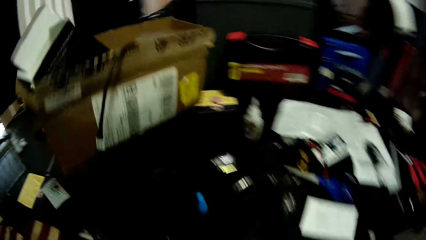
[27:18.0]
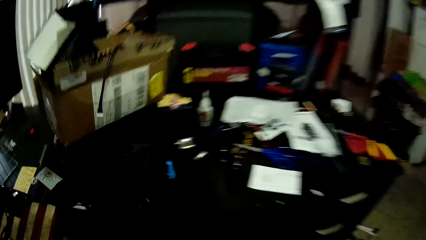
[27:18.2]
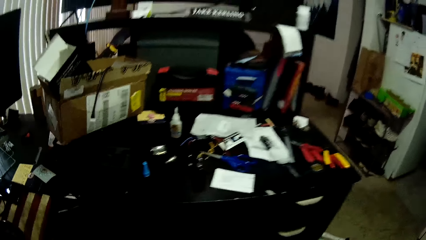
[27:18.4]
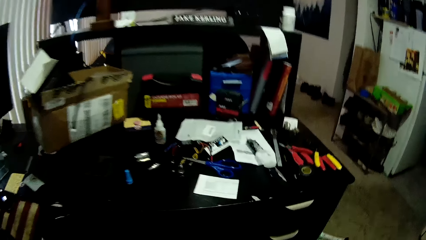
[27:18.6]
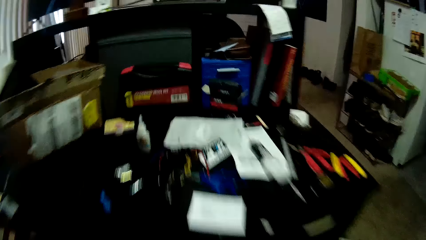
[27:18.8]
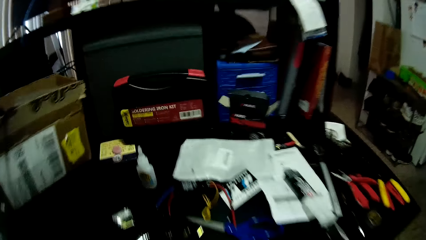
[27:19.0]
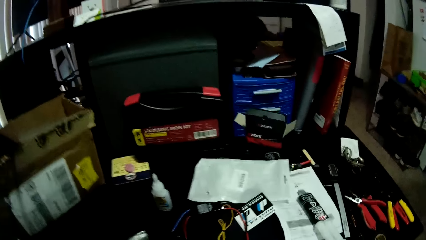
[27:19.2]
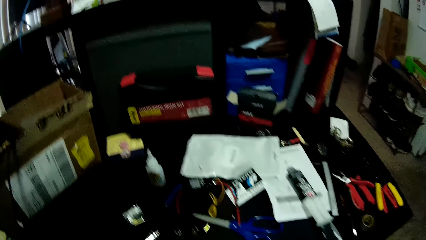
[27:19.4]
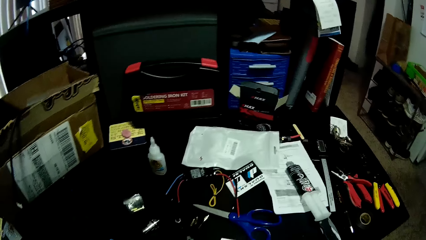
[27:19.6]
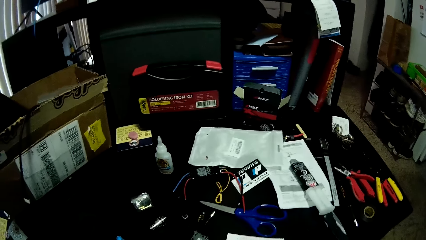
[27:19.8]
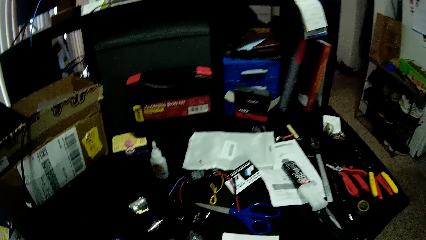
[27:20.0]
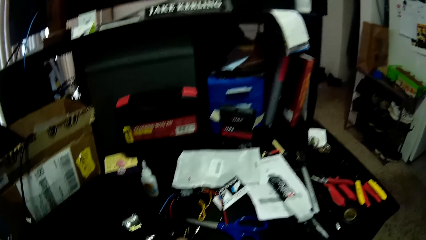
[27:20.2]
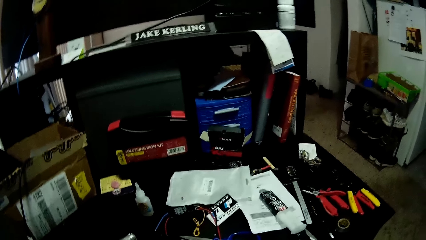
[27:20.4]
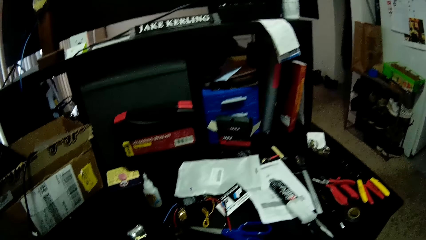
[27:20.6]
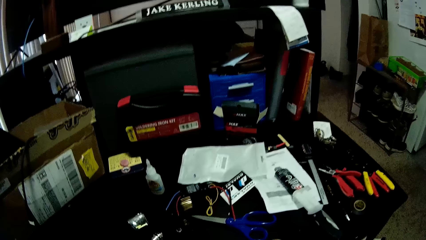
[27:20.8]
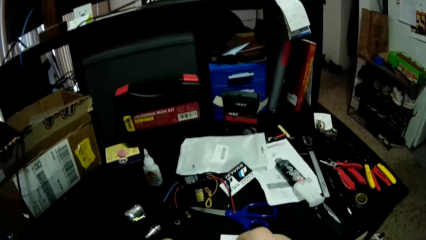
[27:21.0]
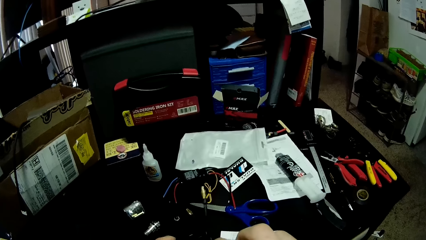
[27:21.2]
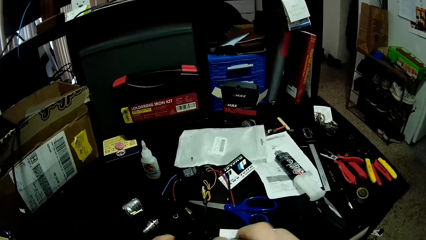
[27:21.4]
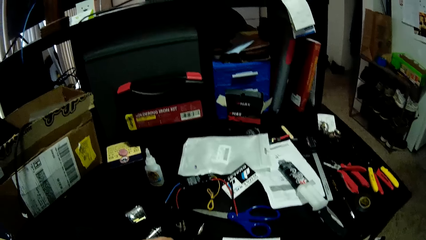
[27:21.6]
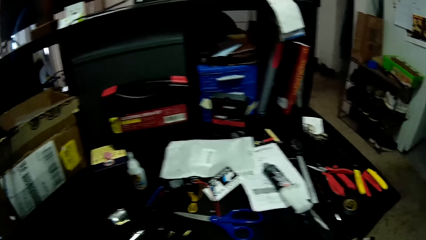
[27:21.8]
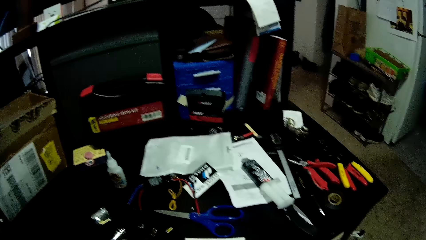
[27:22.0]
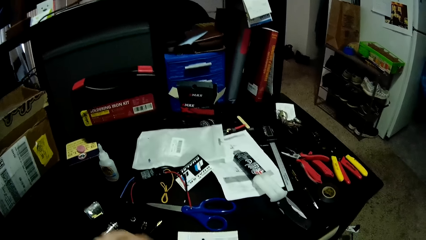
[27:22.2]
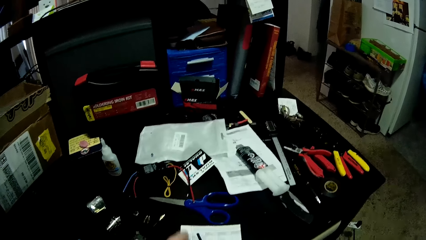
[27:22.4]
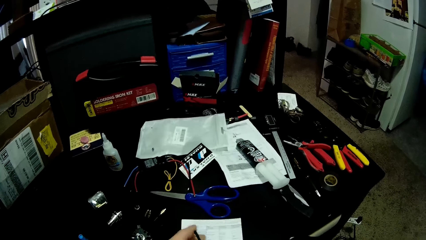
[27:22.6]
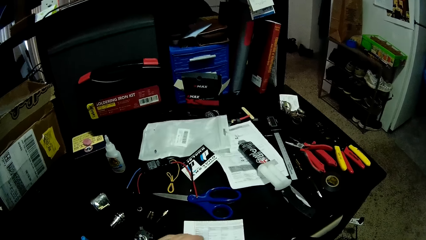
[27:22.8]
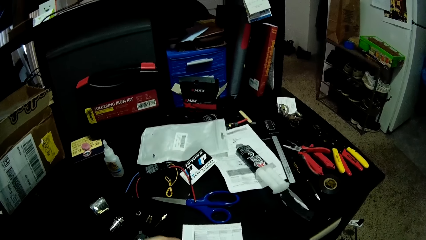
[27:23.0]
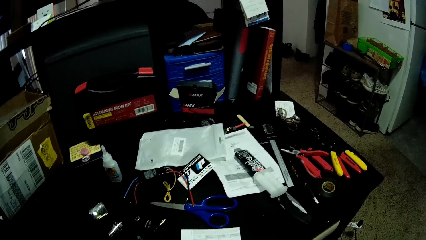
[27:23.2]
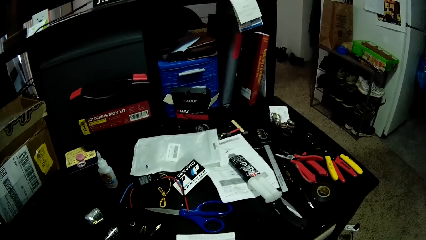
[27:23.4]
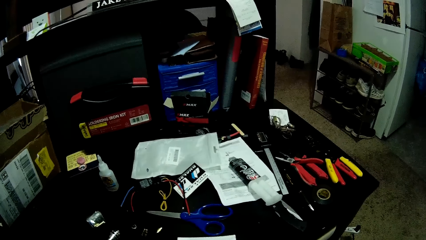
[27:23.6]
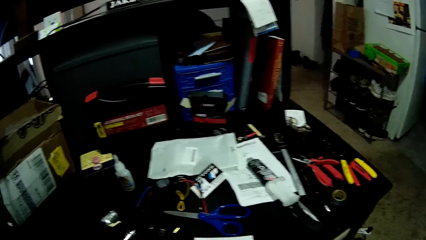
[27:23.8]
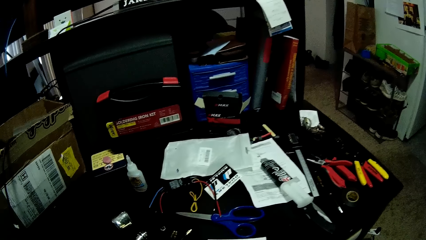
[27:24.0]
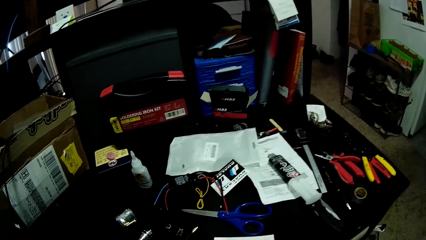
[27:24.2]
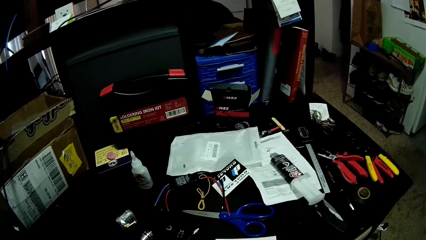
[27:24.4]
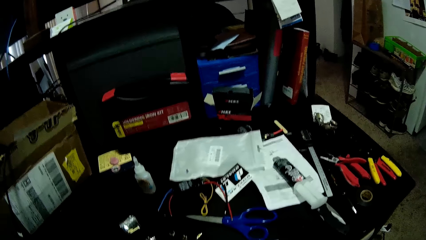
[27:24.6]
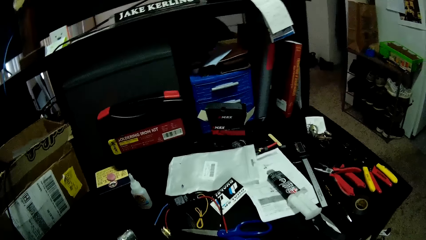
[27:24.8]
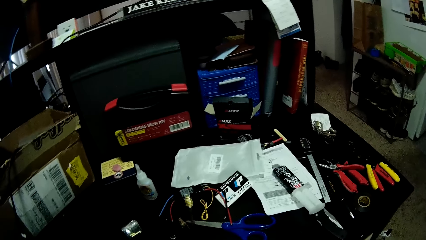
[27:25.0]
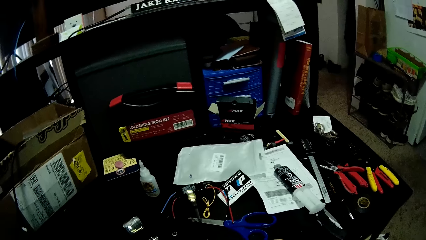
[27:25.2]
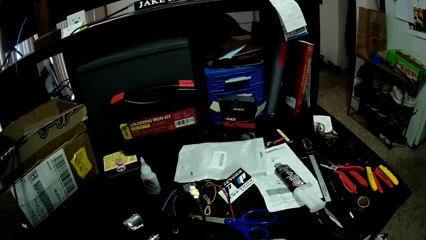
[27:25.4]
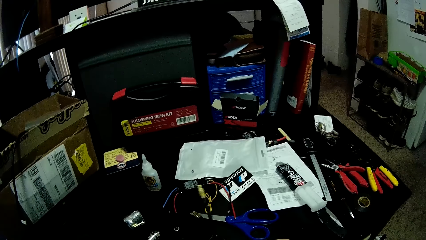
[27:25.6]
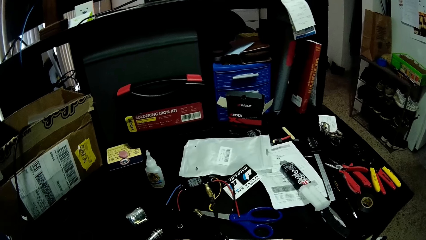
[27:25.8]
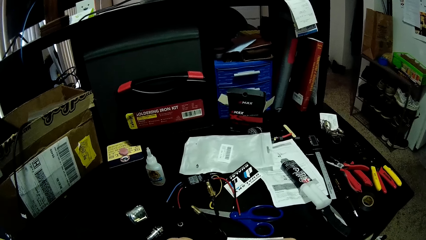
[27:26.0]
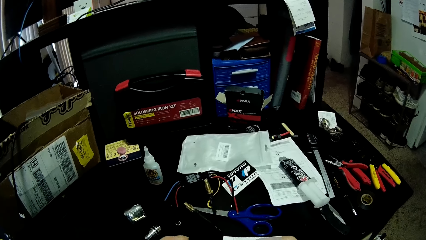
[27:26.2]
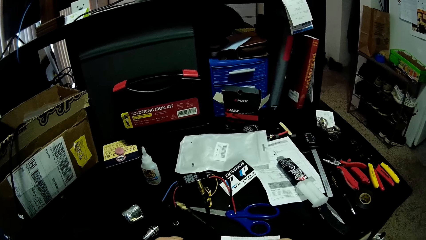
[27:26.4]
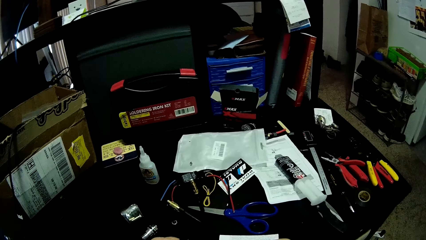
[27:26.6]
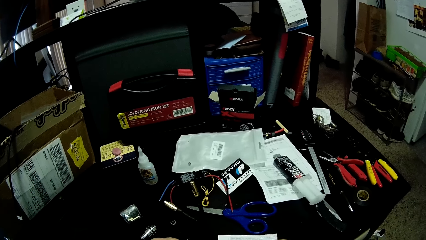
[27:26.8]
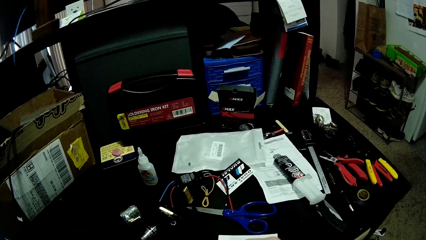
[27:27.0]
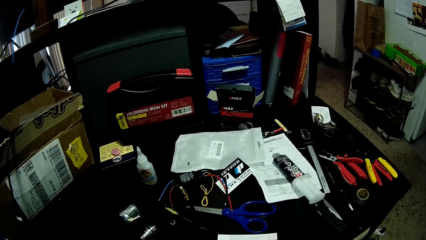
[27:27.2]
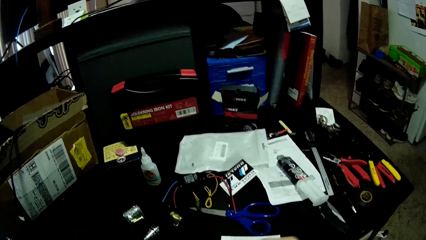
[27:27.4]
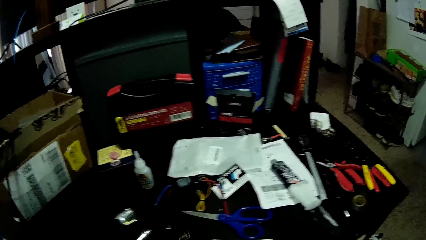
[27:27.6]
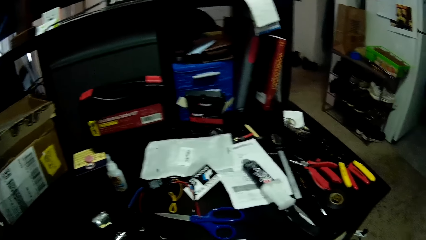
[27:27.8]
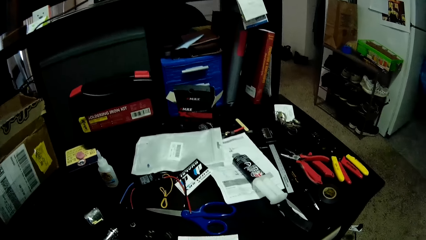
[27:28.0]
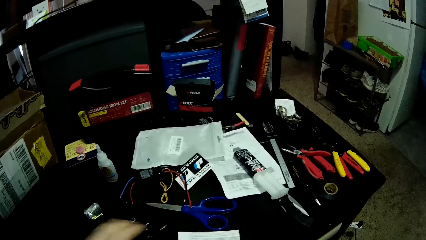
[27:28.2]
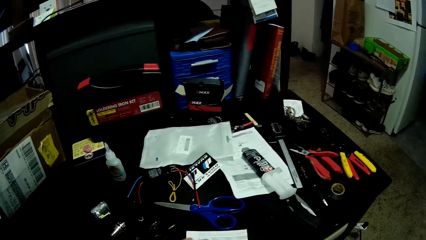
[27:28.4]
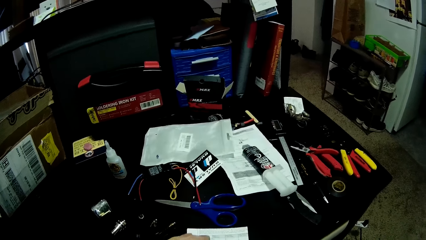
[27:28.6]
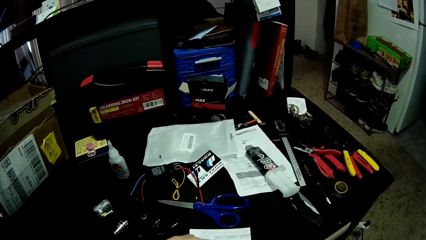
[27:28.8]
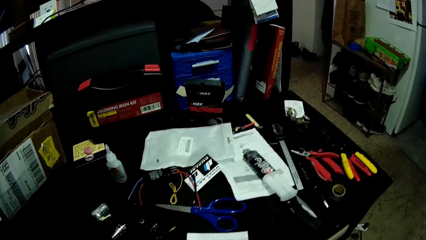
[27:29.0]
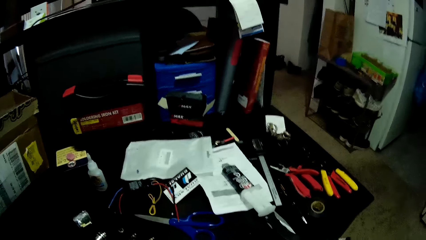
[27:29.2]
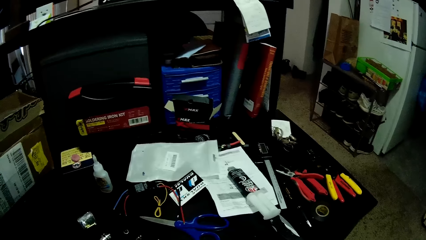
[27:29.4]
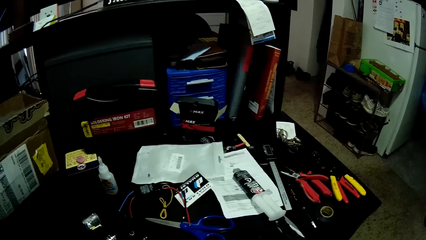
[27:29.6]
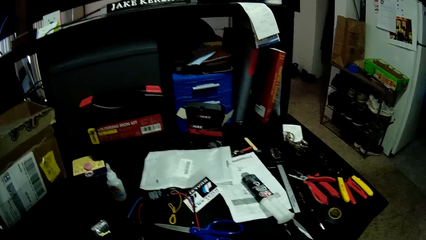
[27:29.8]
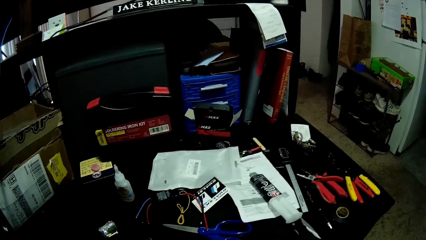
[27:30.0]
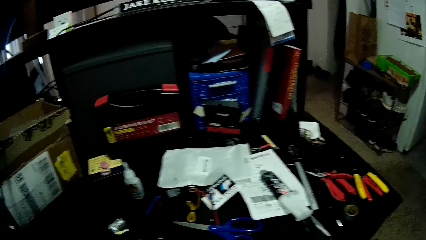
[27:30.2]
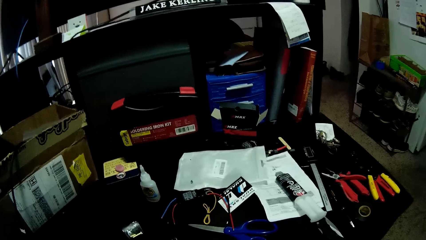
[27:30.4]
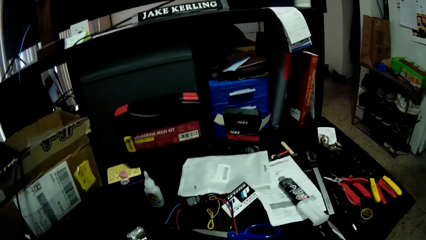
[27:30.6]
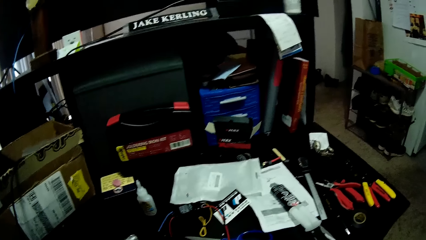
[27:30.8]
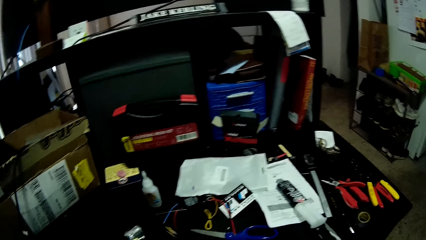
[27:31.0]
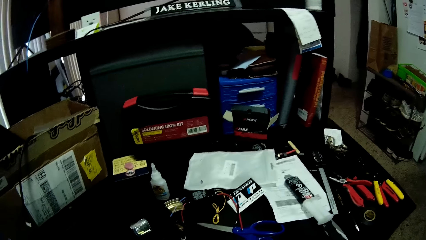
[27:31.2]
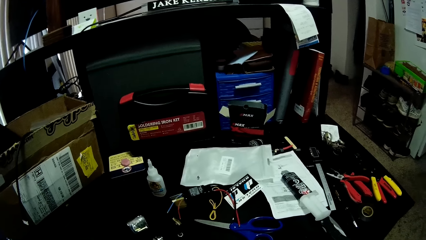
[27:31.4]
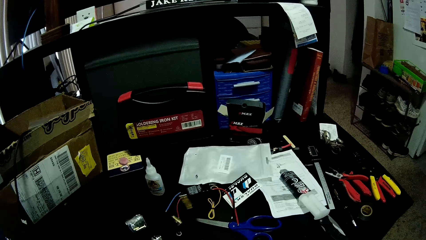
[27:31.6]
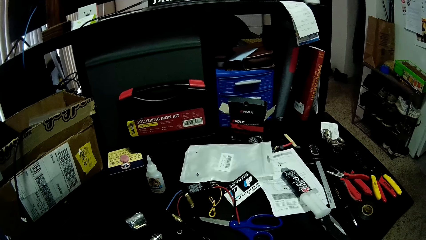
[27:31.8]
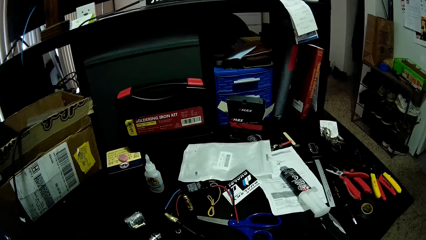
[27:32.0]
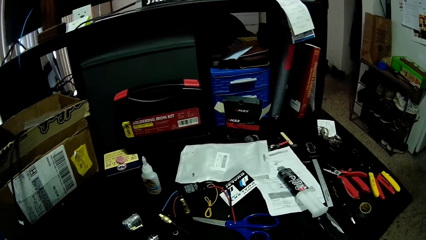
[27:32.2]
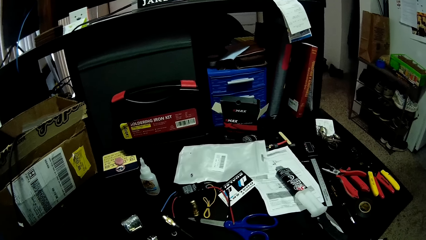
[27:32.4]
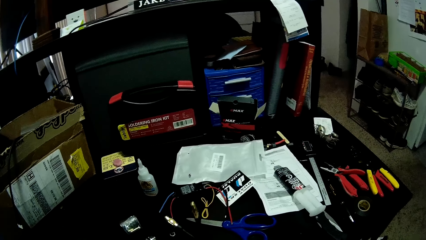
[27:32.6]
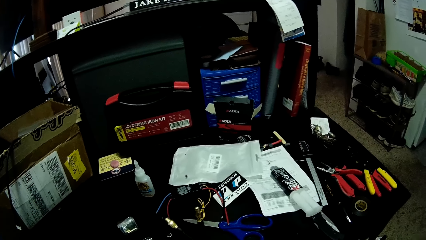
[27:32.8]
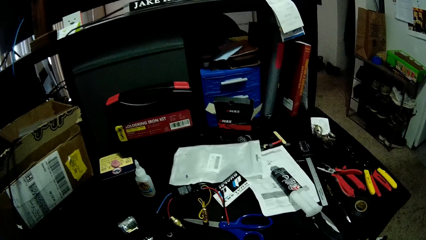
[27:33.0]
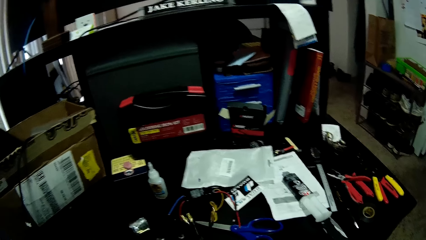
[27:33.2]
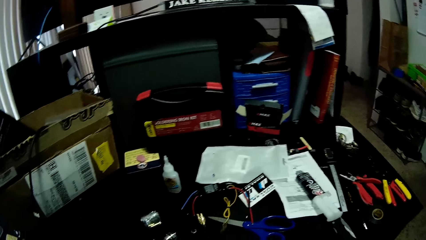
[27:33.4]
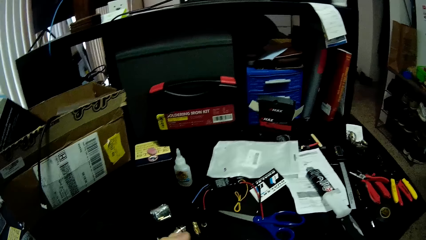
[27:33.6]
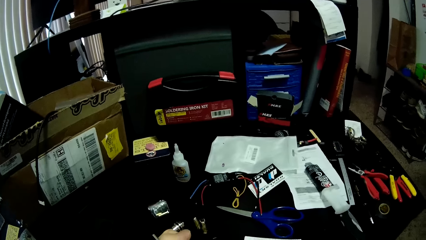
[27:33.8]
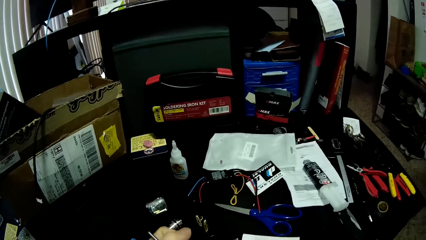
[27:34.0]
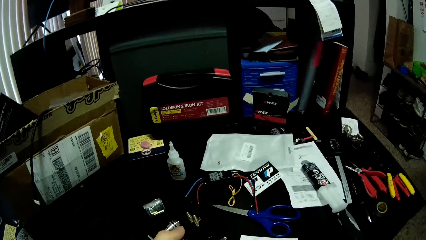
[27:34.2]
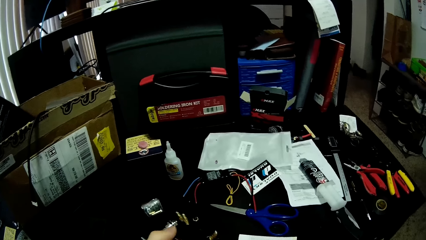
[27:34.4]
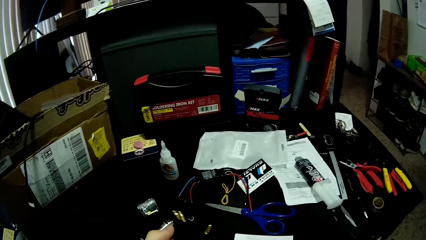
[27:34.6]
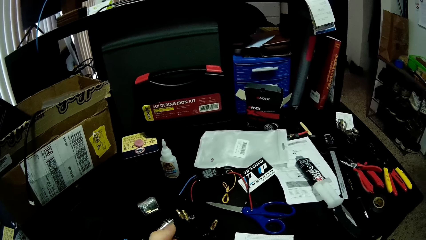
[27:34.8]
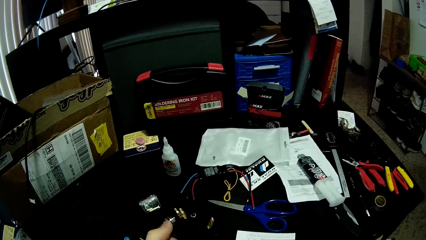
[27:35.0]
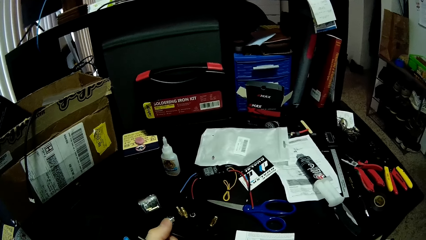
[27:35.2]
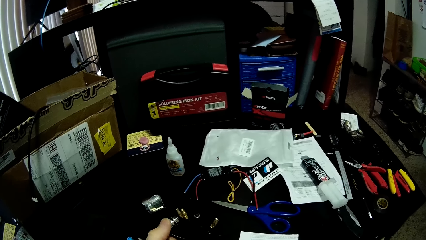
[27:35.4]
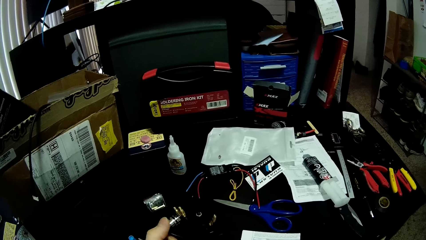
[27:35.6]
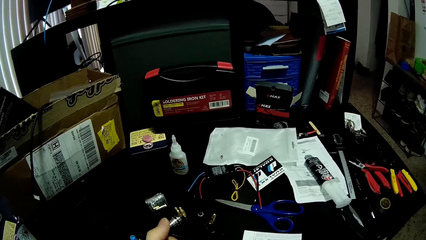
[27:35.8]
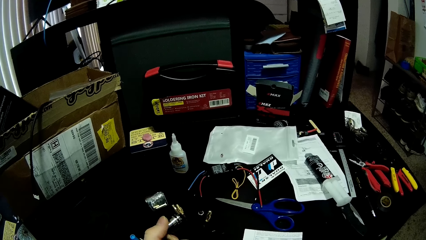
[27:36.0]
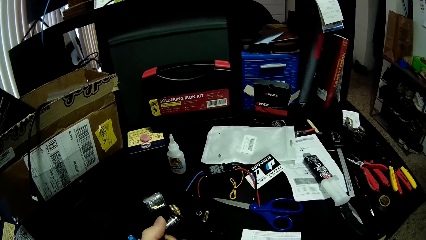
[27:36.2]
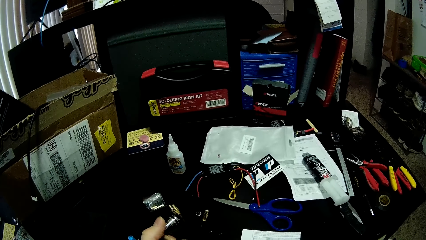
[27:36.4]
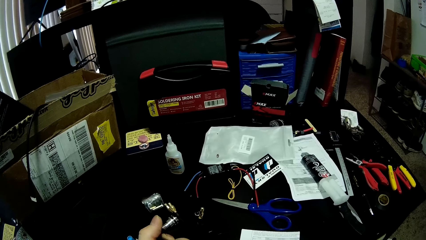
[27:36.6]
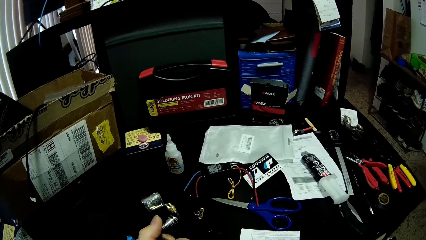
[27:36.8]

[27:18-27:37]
The camera wearer sits at the workstation. They look around. They pick up the wire. They look at the wire. They hold a machine part in hands. They look around the table. They hold the machine part in hands. They do something. They look around the table. They shake the wire. They hold the machine part in hands. They look at the wire.
